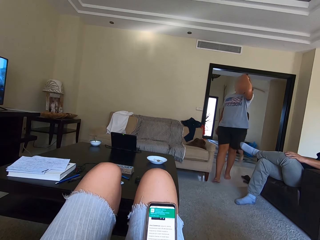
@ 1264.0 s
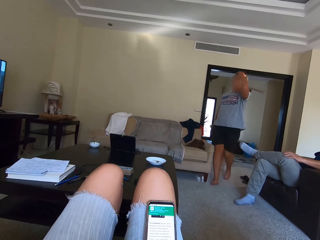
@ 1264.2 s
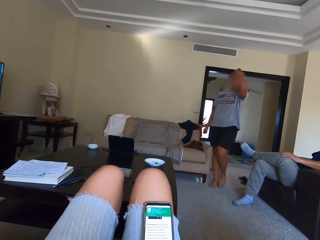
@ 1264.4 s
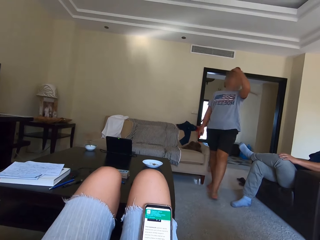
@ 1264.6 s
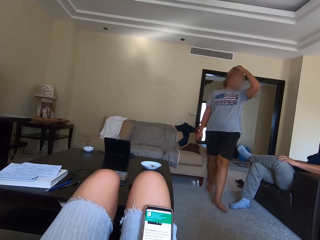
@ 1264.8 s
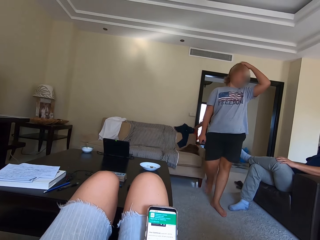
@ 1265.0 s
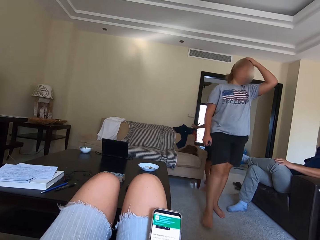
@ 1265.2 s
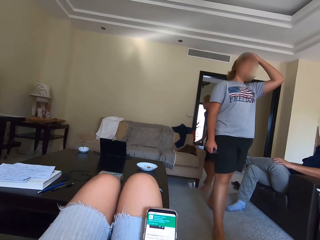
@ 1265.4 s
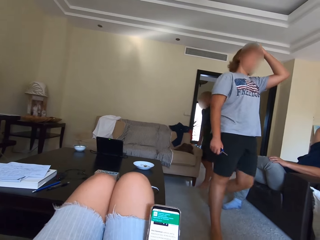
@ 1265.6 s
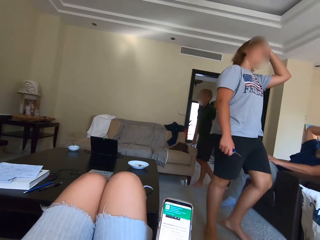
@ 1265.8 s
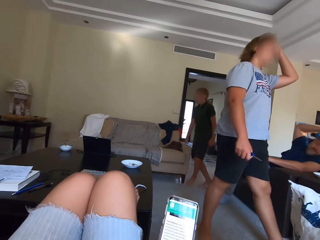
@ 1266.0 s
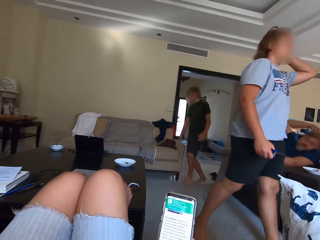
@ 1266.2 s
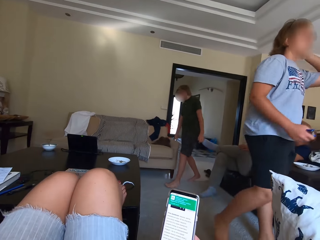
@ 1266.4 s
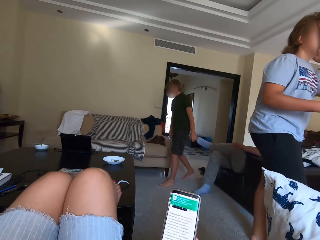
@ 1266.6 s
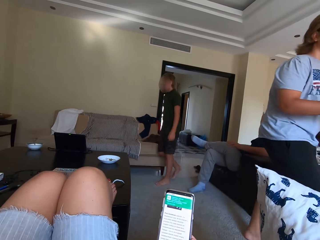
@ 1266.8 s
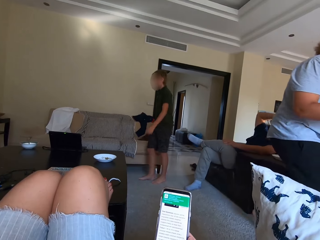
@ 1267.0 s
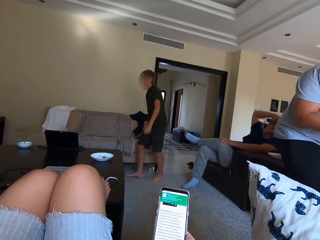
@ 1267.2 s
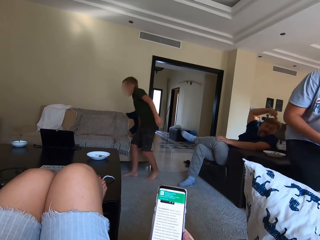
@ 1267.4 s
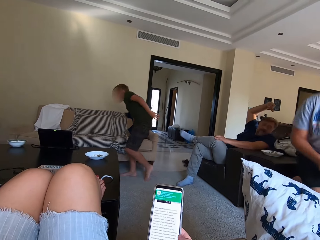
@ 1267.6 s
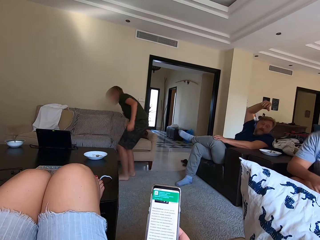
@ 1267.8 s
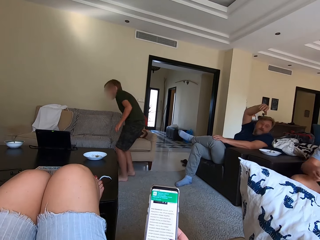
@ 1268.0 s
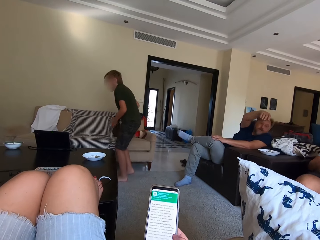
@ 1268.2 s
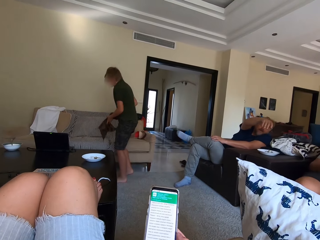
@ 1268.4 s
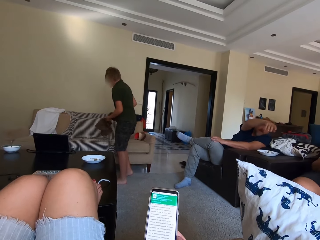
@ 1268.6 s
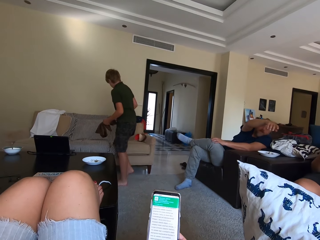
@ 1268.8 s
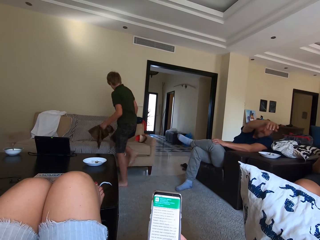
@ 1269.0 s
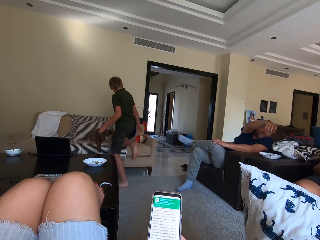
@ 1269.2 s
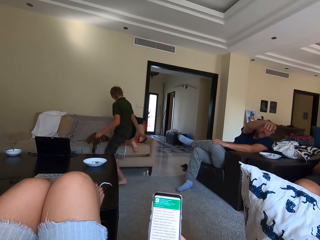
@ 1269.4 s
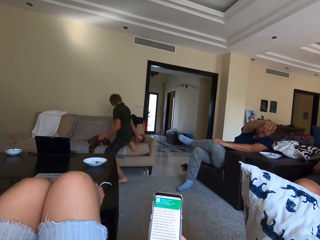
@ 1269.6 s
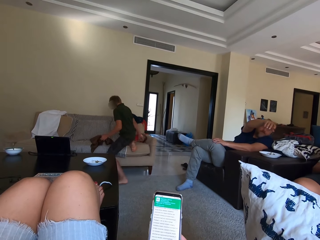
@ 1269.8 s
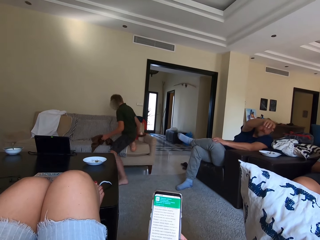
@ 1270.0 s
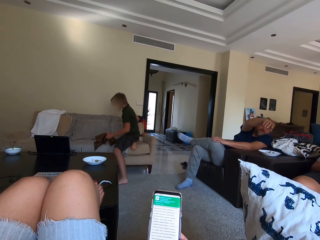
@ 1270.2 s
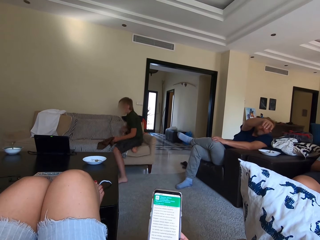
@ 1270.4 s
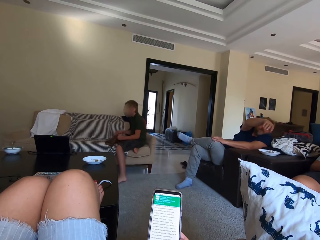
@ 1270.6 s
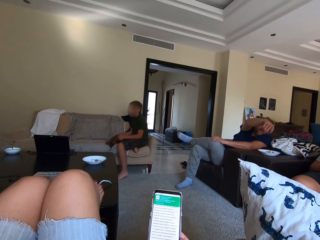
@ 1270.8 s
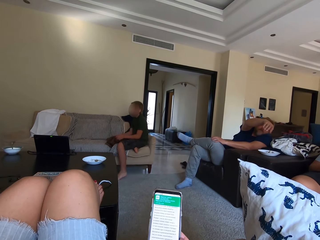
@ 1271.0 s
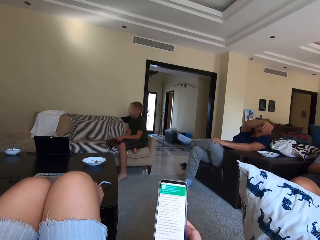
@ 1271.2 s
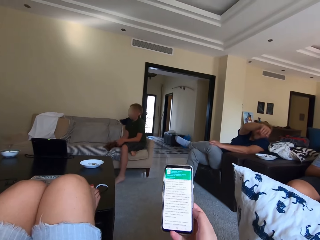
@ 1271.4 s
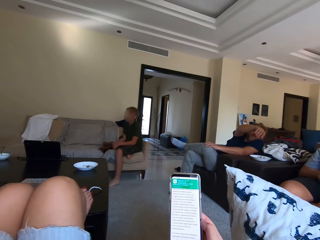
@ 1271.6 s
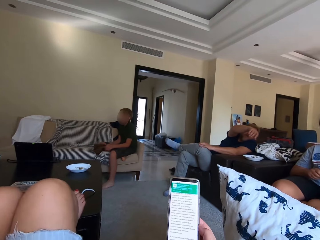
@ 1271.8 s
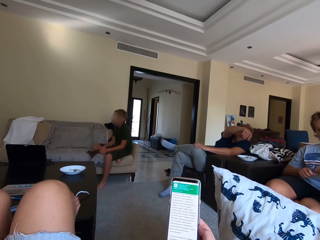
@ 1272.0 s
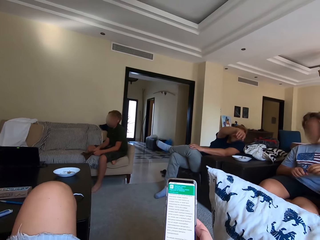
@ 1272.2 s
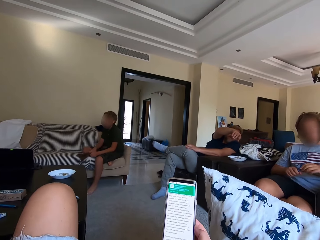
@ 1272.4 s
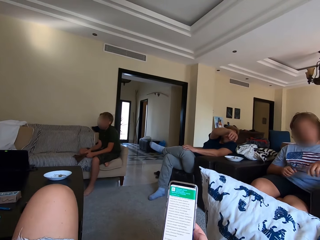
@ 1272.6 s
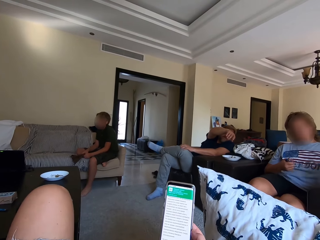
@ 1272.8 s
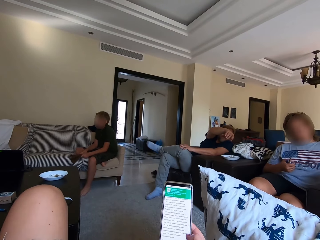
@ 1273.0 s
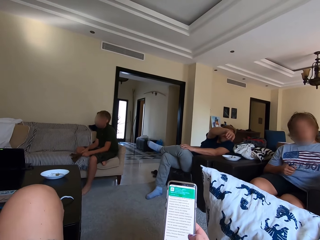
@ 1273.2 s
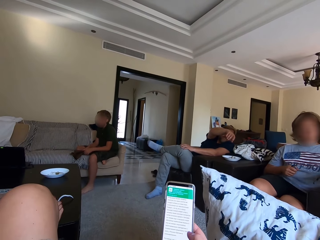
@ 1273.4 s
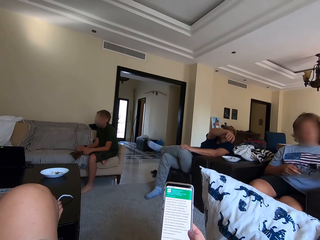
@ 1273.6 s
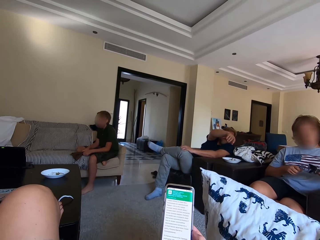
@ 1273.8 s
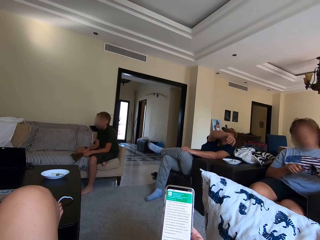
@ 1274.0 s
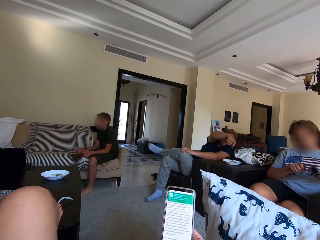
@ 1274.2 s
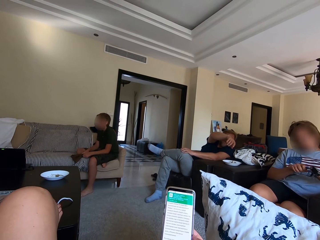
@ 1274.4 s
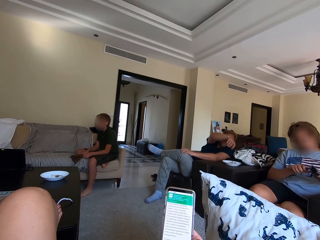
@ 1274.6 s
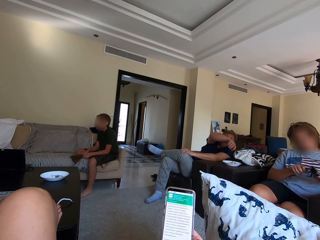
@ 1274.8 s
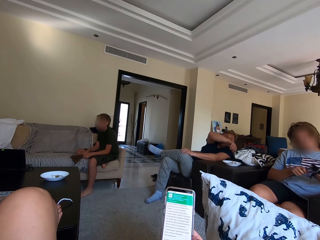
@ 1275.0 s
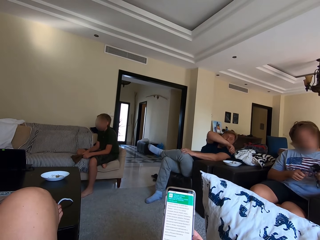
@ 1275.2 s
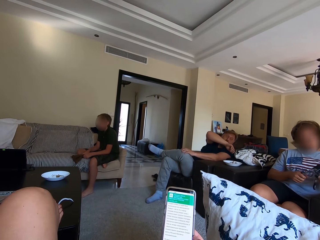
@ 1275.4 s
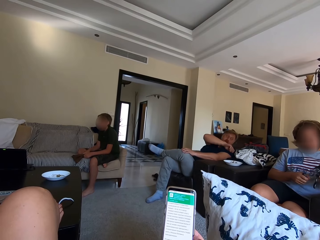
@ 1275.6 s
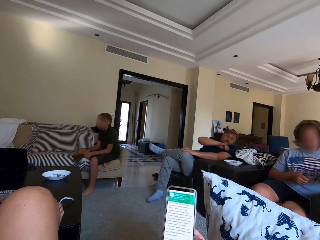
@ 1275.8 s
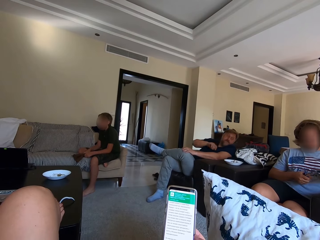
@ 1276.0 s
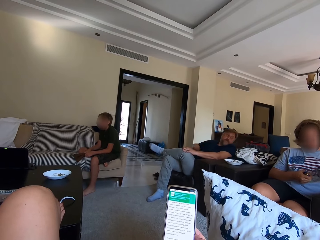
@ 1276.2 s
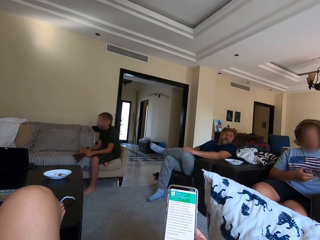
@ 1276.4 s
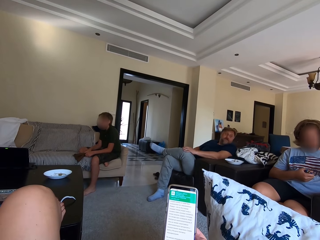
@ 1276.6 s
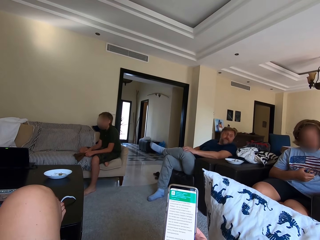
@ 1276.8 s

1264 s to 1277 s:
The woman touches her head. The boy enters the room. The woman sits down. The man looks at the woman. The man talks to the woman. The boy takes a piece of cloth from the sofa seat, moves something from the sofa seat and sits down. The camera wearer talks to the woman. The woman responds to the camera wearer. The woman takes something.

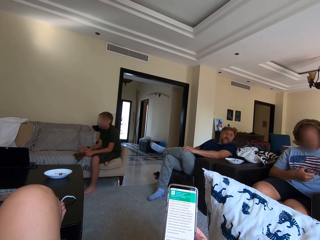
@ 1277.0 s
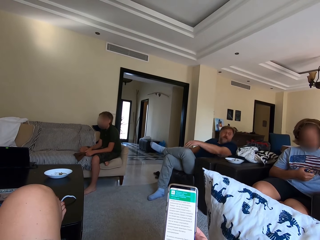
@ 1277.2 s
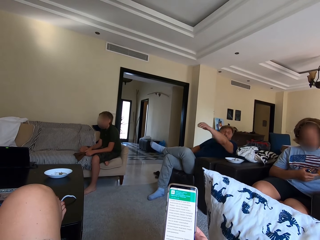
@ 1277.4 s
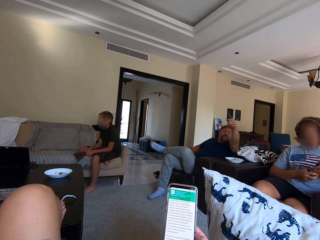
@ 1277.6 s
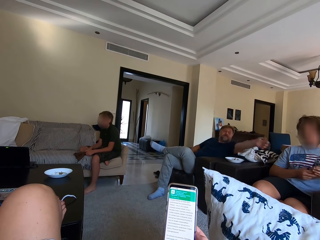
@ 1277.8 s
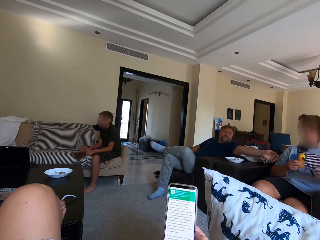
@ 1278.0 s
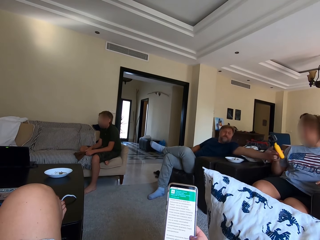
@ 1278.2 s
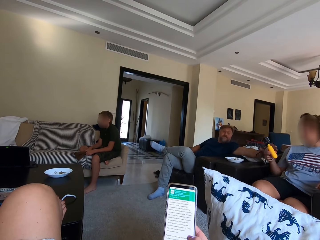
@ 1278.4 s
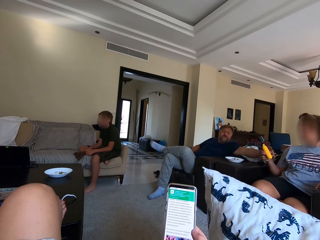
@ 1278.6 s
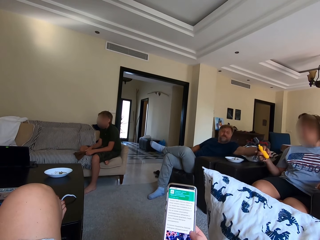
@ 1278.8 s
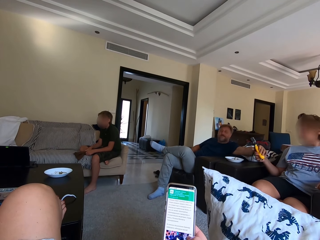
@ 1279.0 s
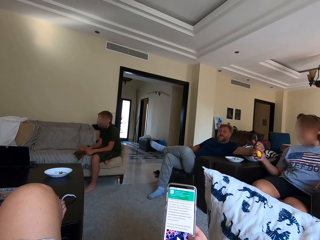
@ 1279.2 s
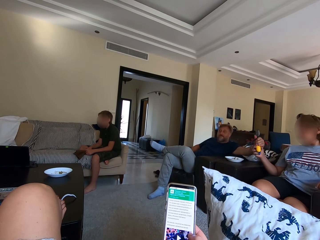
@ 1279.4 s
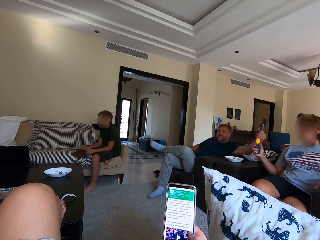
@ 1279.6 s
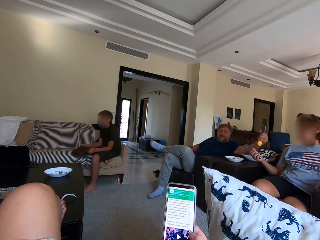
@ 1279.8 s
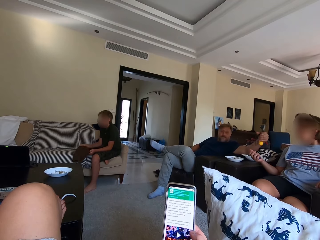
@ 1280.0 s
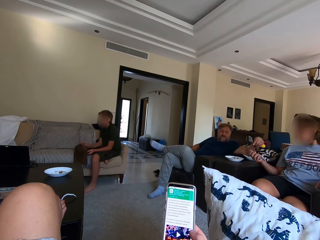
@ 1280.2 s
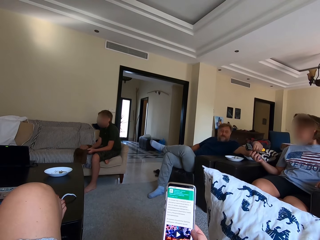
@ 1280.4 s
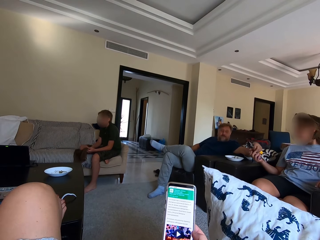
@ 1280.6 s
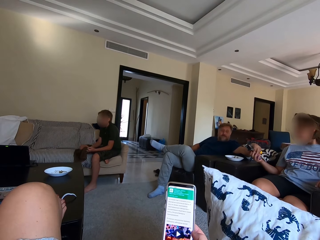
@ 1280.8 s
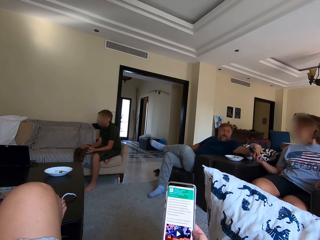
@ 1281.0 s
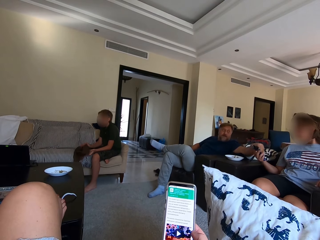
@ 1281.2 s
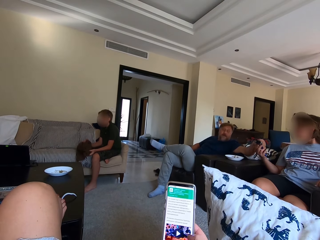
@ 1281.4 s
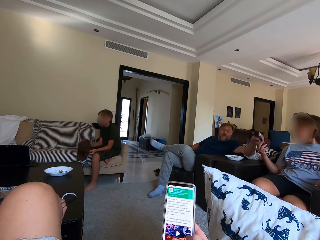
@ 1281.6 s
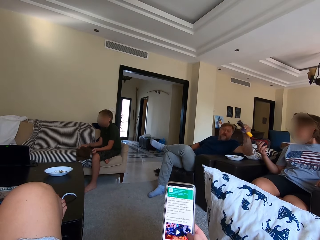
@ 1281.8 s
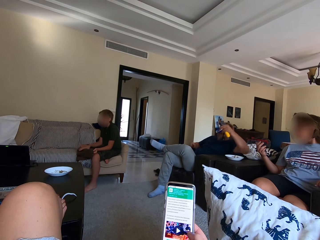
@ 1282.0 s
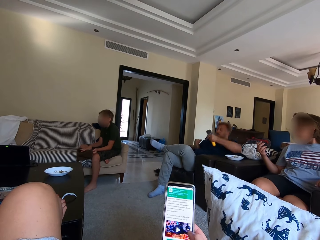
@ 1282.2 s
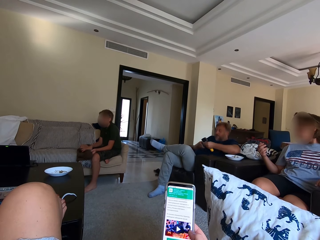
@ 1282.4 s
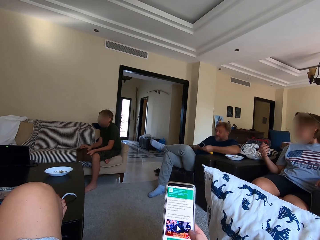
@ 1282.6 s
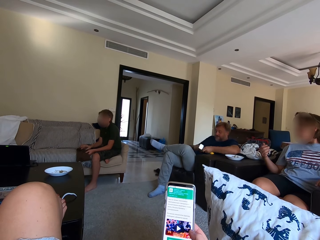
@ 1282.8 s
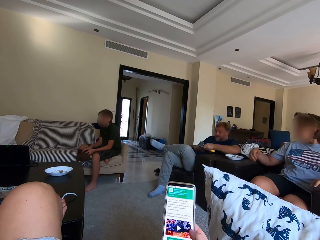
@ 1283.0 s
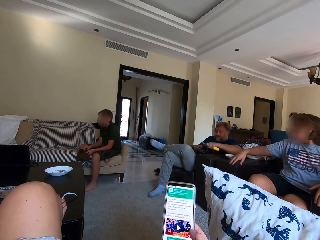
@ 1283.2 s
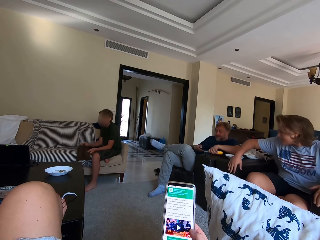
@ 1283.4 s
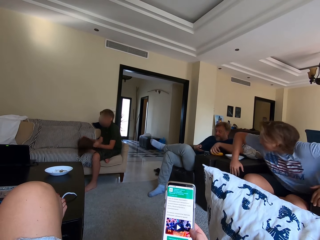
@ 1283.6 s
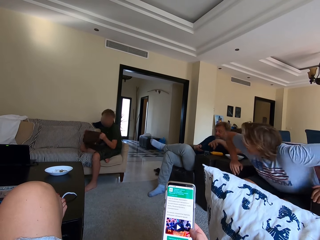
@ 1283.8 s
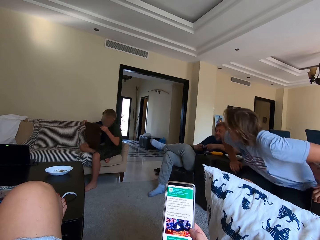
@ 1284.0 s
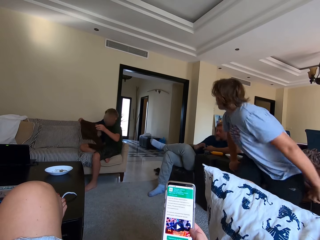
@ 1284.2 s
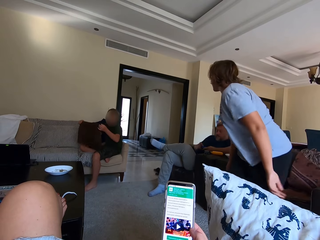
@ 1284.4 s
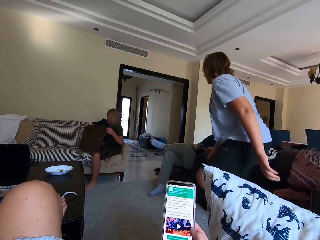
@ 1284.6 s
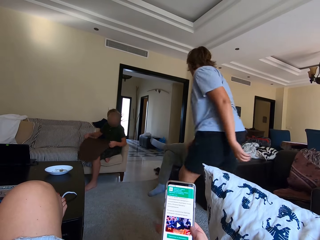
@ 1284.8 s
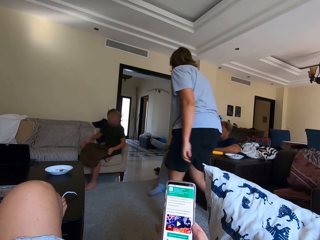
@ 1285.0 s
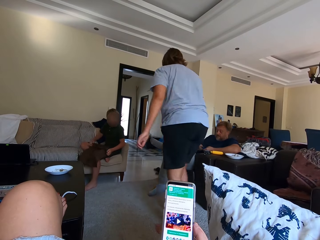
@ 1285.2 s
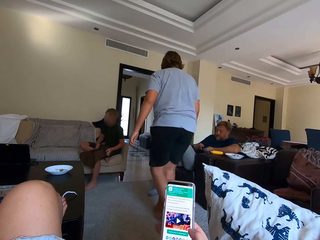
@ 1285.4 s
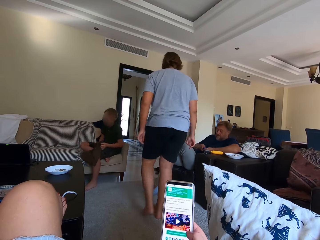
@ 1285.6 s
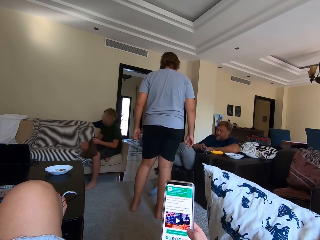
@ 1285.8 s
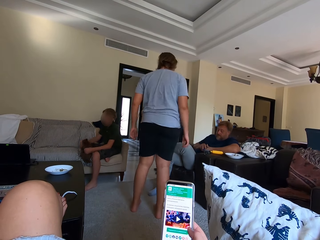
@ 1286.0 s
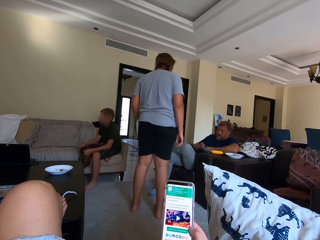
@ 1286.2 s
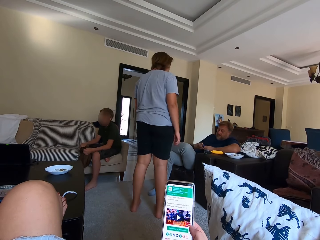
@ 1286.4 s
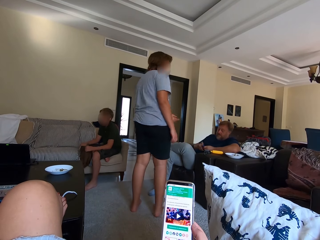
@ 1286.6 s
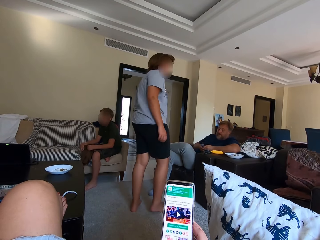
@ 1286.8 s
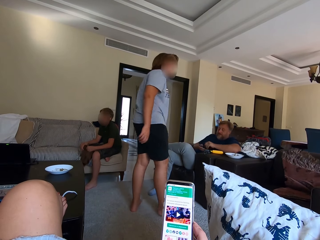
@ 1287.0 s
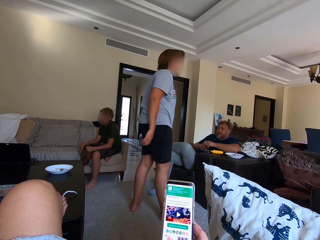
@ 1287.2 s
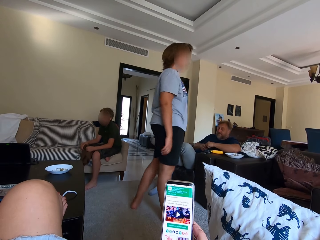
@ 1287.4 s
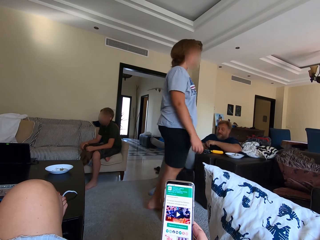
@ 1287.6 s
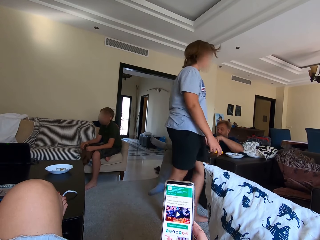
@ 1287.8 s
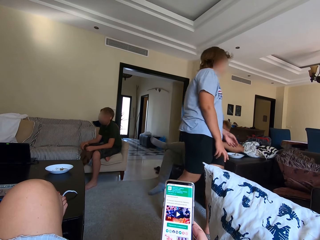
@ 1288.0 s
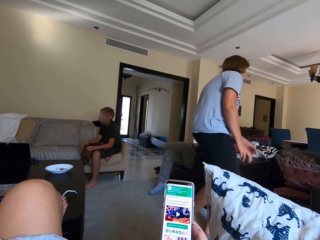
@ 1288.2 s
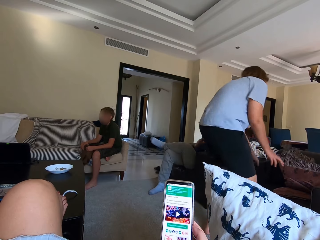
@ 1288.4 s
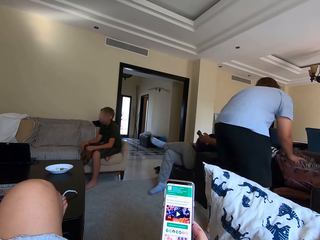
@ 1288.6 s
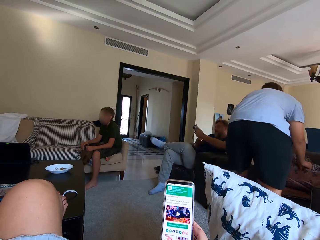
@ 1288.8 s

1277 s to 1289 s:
The woman uses something. The man talks to the woman. The woman gives the man something. The woman gets up from the sofa. The boy folds the piece of cloth. The woman stops at the man. The woman talks to the man. The man replies to the woman.
